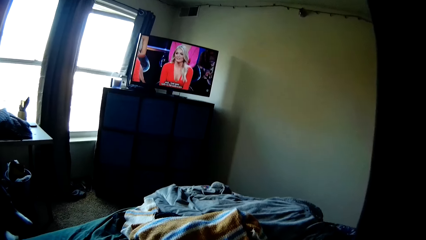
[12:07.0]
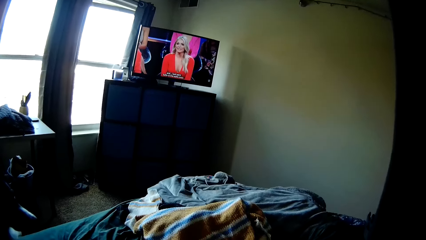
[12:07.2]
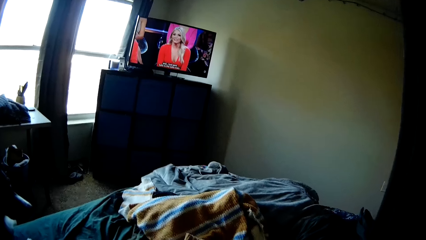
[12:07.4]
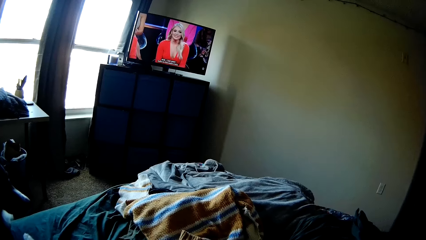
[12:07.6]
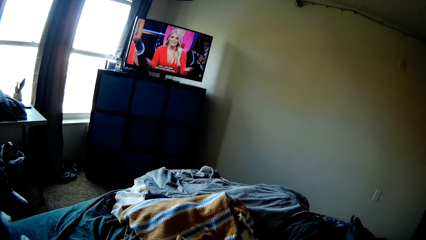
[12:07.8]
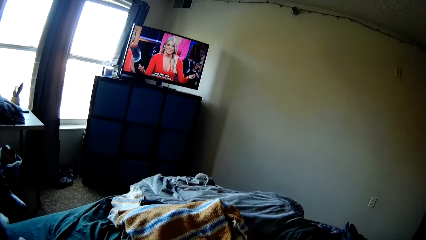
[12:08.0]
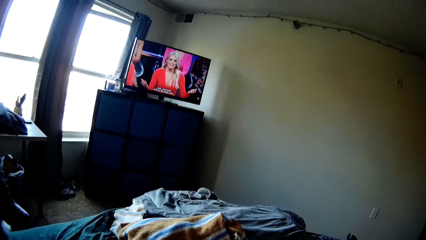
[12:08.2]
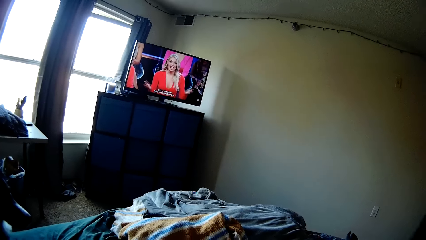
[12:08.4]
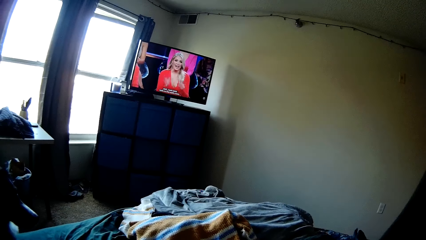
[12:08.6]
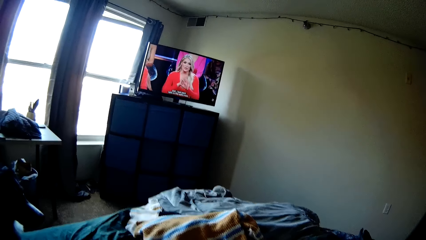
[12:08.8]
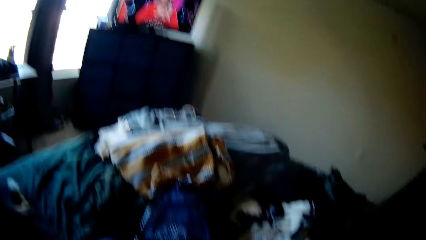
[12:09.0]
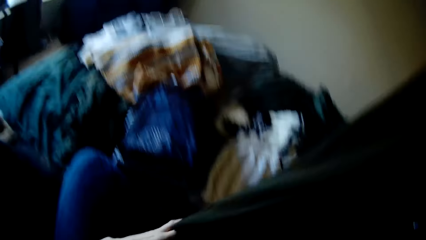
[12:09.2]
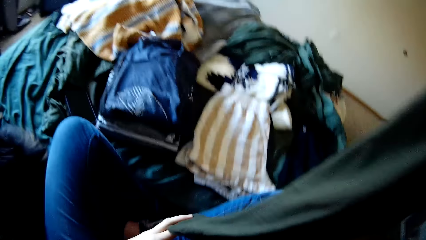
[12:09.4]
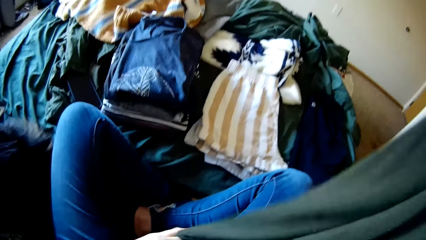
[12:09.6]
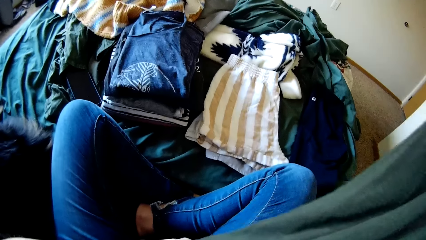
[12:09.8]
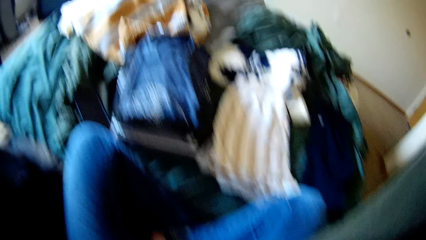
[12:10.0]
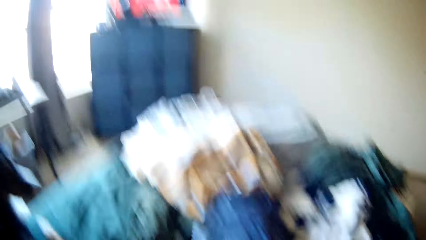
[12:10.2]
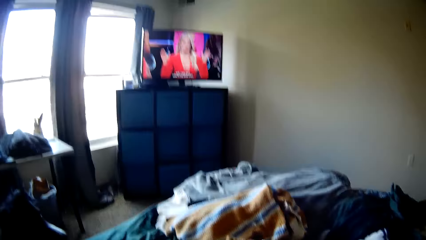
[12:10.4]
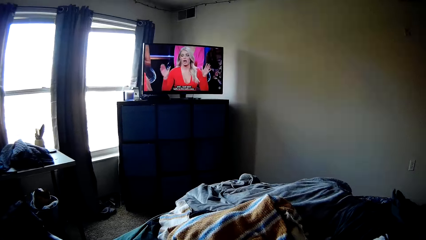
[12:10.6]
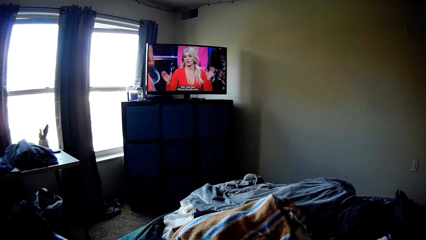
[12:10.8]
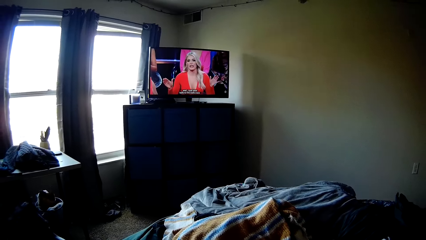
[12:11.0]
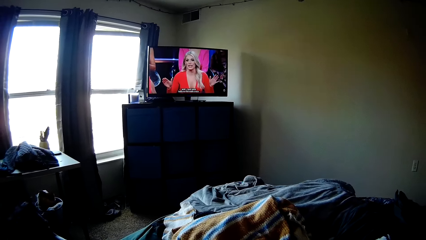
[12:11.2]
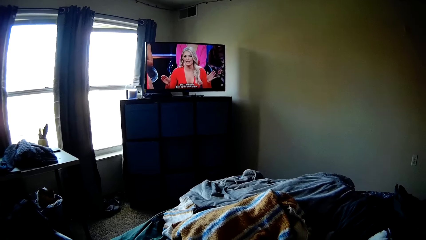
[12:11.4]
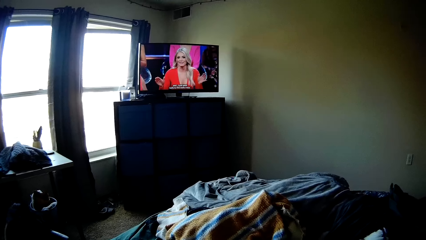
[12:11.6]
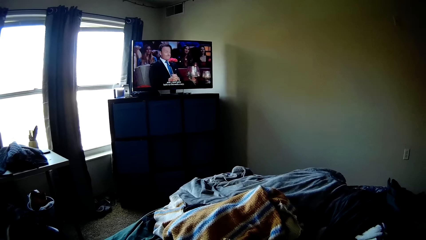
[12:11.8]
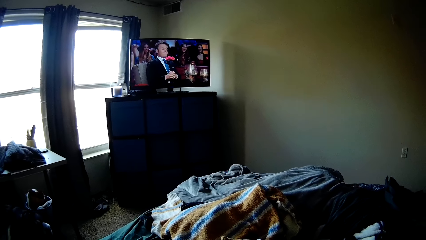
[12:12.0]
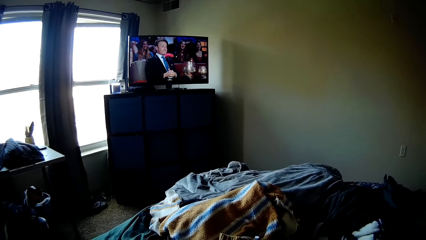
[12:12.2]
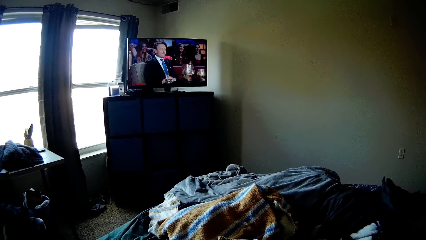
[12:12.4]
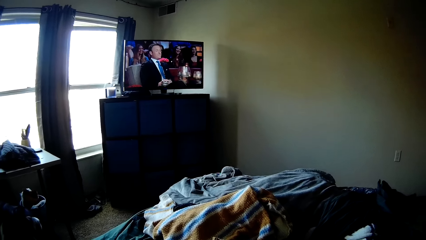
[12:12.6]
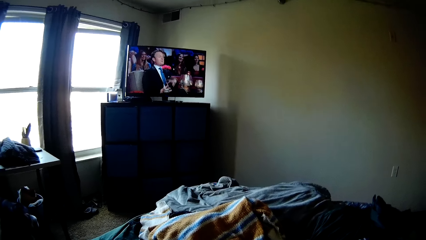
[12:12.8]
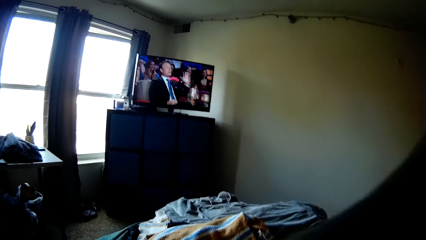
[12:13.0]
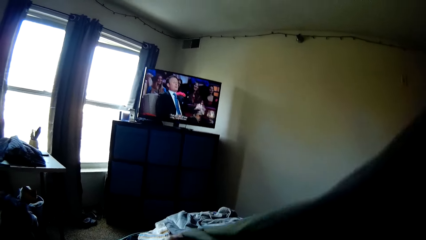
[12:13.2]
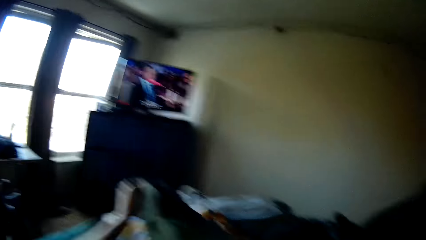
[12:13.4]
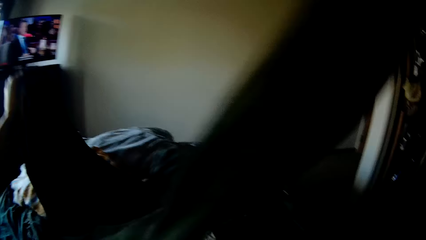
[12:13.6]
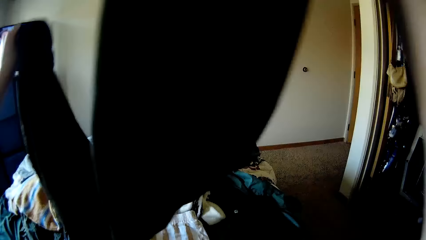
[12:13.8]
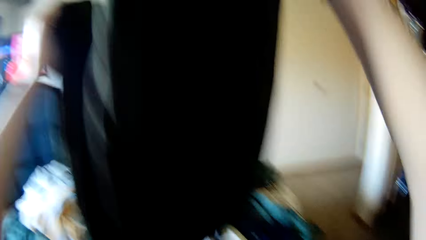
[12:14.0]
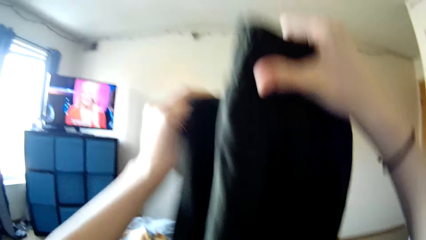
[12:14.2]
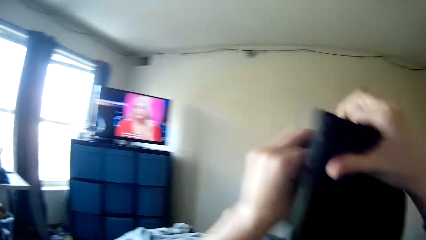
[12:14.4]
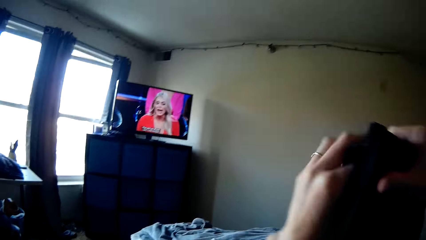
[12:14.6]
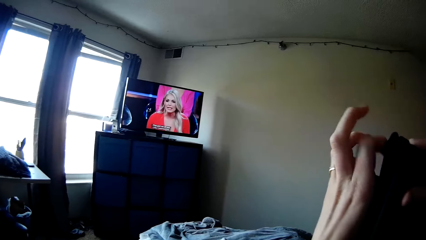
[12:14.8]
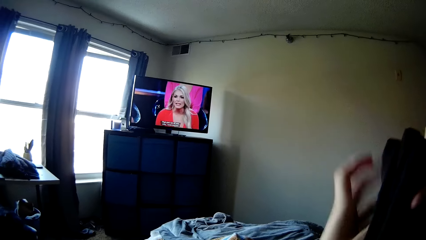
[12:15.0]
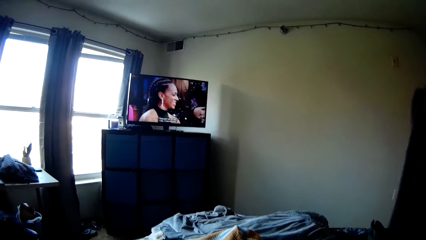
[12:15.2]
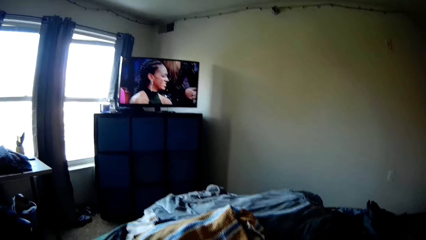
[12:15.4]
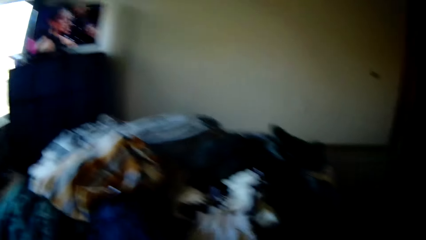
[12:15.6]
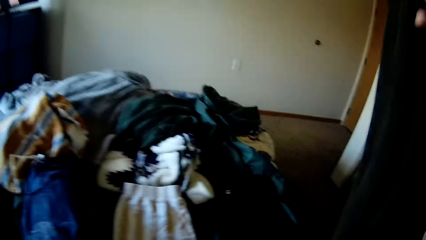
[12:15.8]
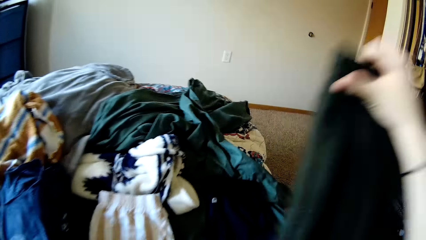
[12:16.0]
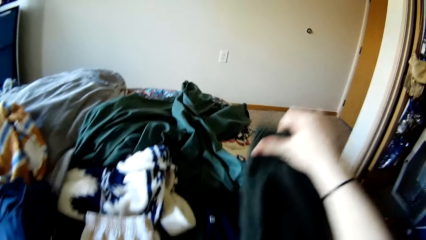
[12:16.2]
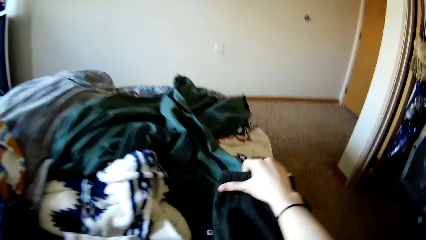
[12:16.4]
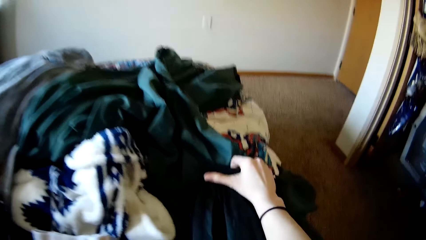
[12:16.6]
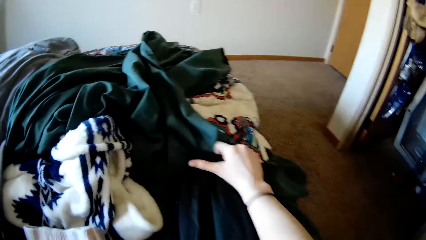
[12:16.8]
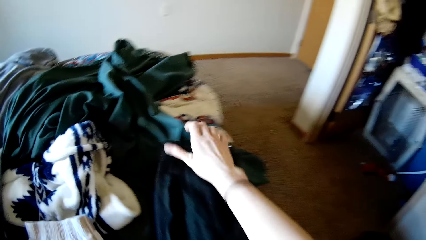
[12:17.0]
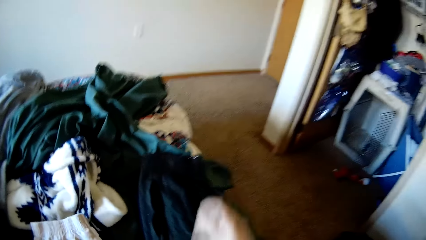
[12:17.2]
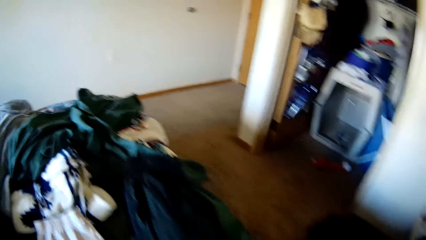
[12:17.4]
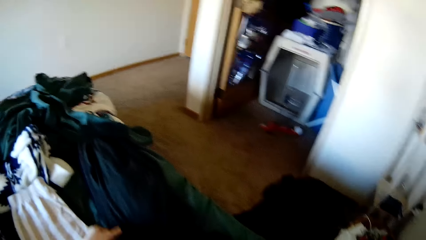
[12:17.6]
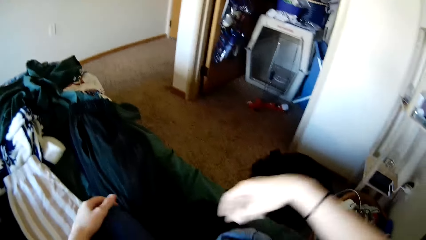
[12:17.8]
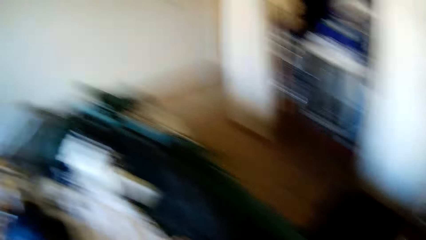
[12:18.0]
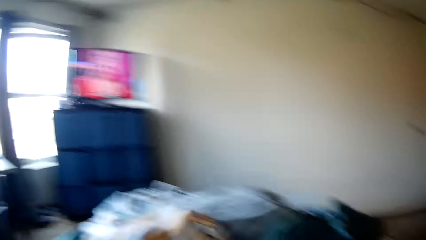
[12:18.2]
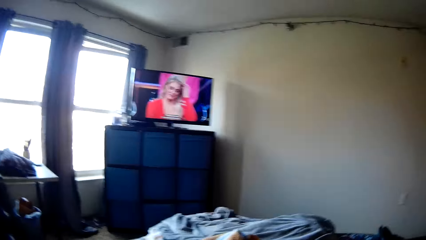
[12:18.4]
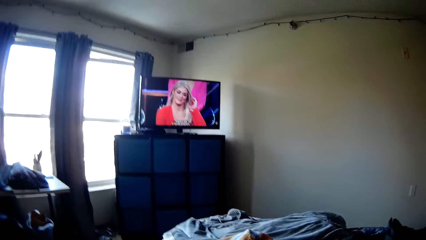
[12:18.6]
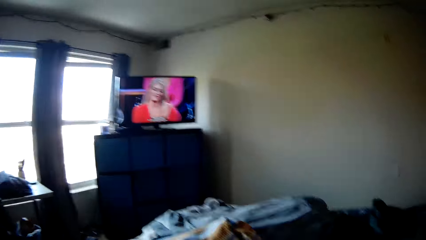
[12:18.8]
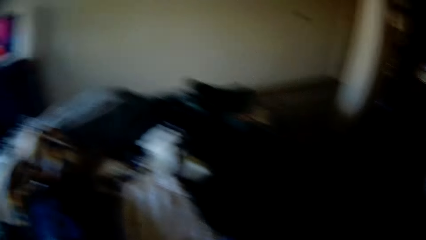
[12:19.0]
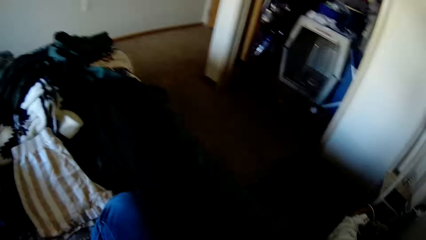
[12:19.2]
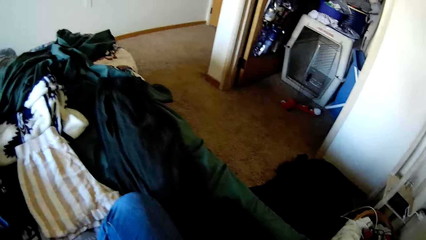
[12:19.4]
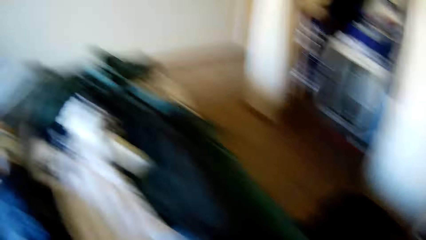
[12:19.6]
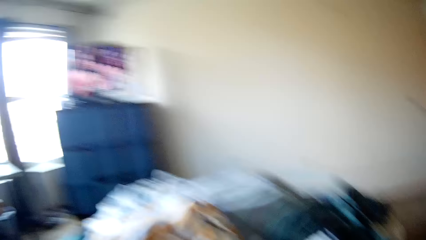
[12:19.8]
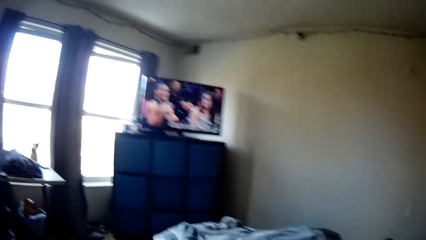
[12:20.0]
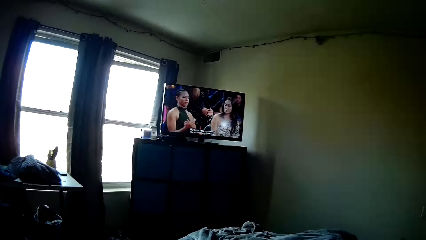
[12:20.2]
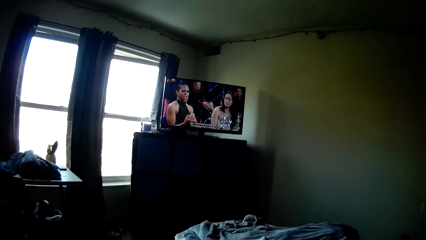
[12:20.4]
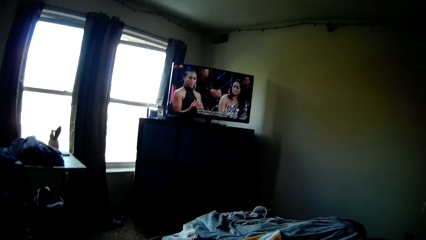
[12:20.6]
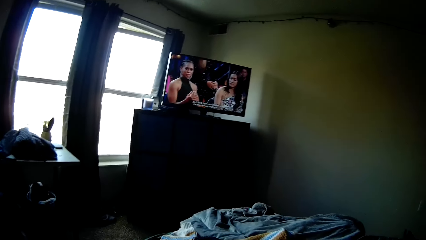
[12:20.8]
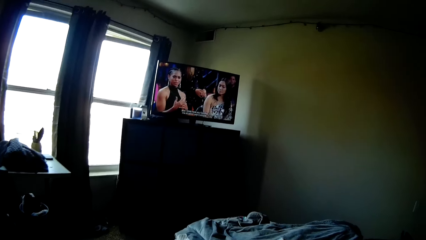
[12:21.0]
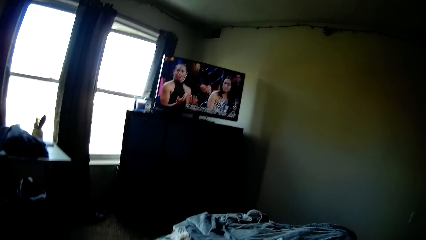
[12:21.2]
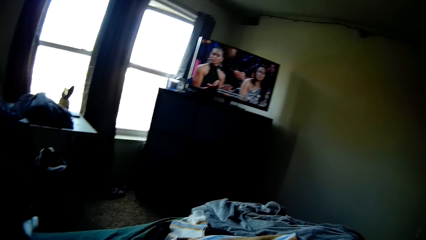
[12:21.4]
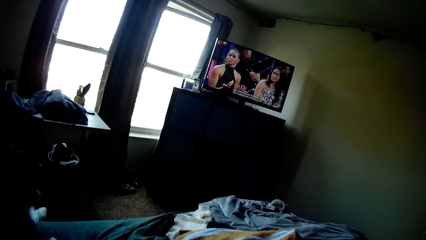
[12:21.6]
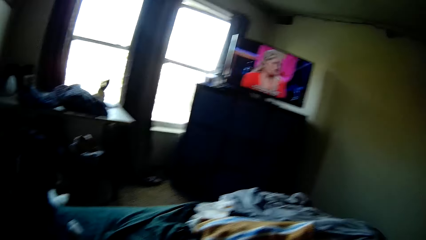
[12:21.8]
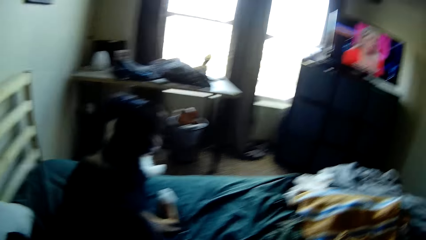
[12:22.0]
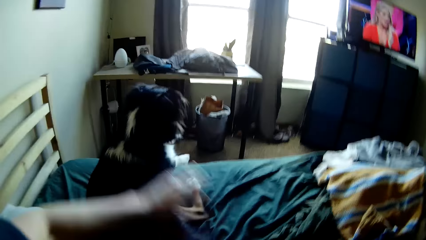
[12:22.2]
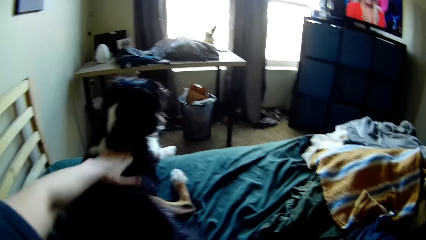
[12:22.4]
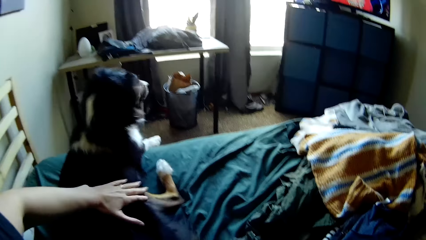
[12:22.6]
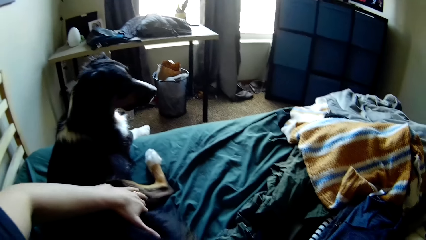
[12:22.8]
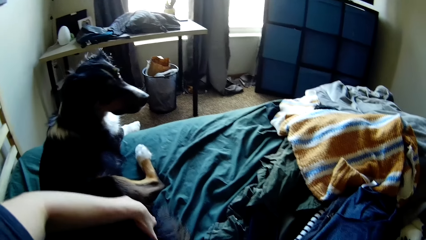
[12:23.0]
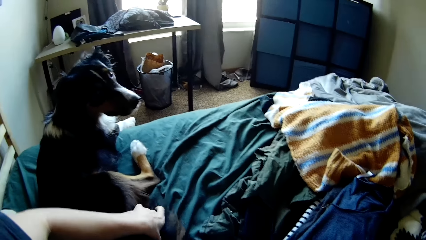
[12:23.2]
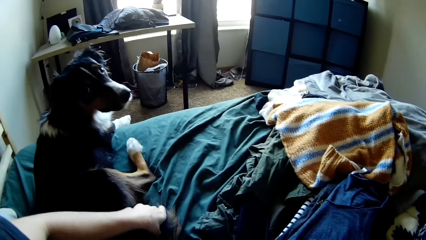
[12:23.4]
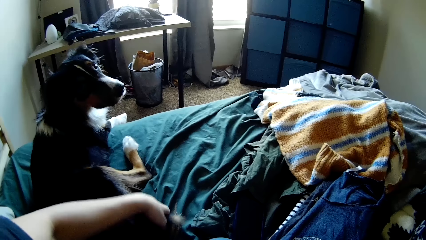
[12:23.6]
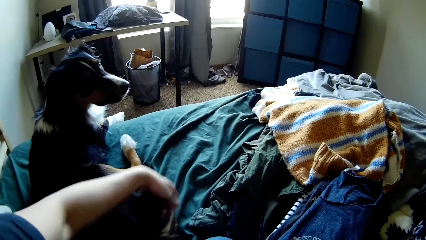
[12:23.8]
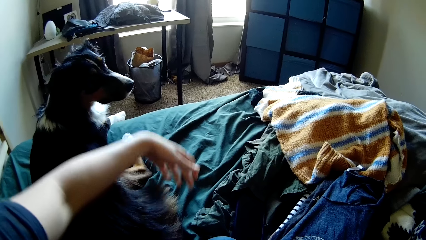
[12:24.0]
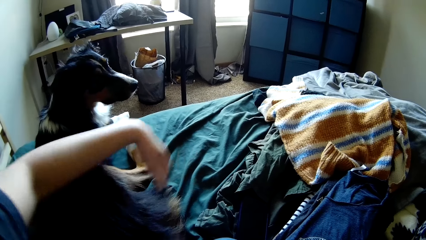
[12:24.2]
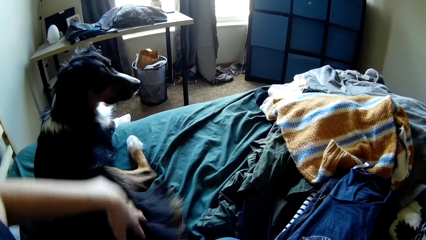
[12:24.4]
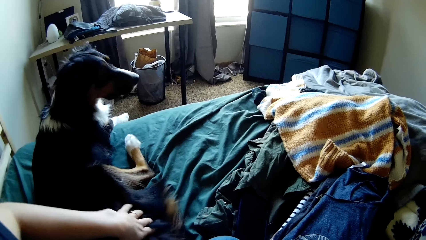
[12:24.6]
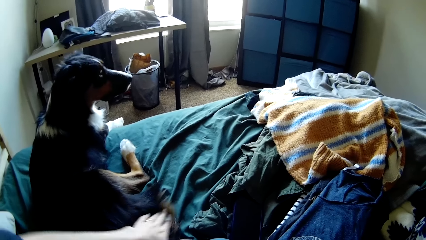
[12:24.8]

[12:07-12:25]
The camera wearer watches television. They fold the cloth. They watch television. They fold the cloth. They drop the pair of joggers on the bed. They let go of the cloth. They watch television. They look around. They watch television. They pet the dog.
